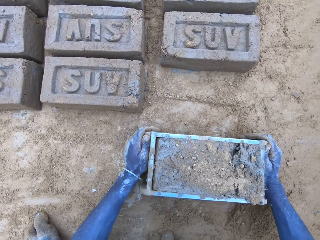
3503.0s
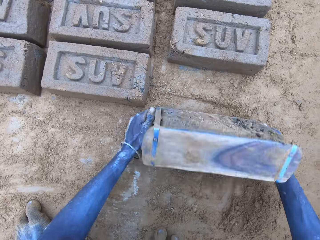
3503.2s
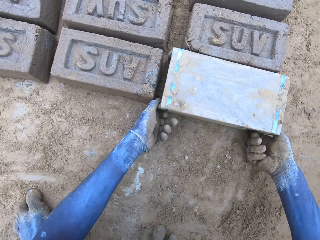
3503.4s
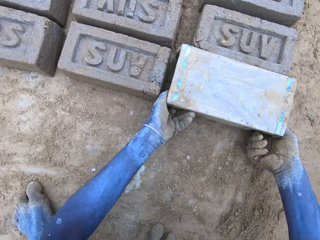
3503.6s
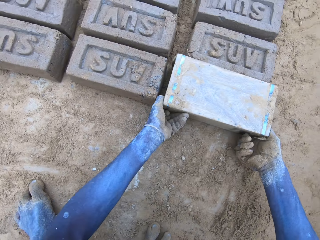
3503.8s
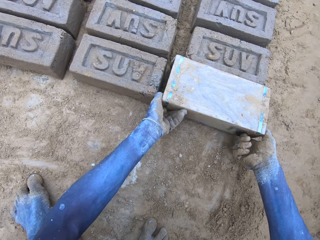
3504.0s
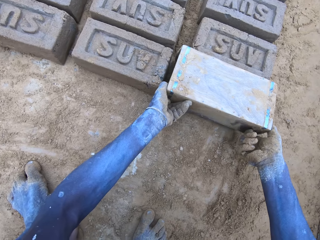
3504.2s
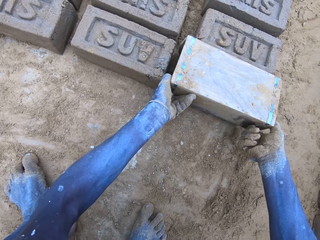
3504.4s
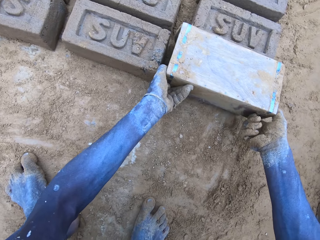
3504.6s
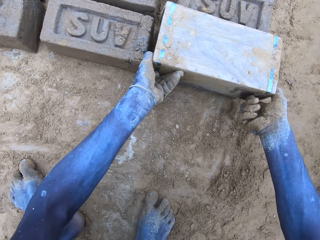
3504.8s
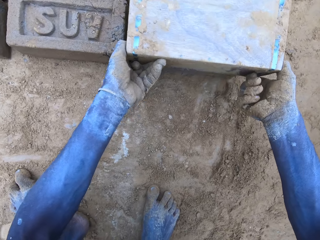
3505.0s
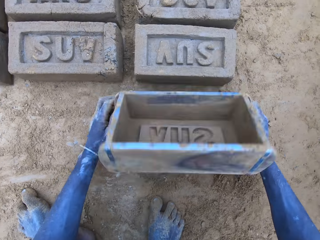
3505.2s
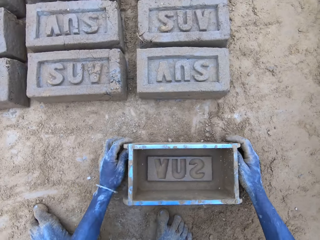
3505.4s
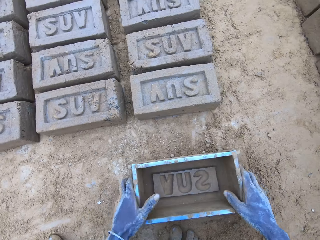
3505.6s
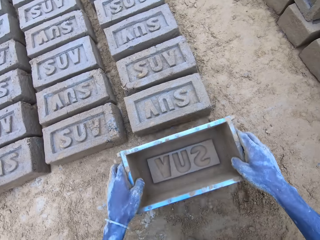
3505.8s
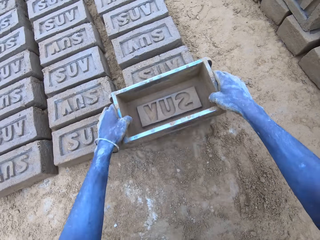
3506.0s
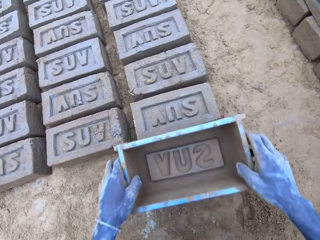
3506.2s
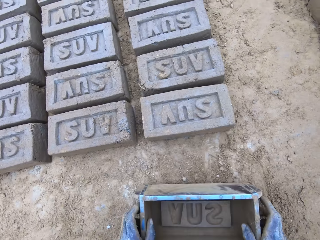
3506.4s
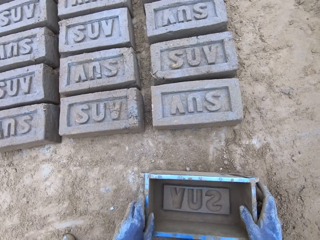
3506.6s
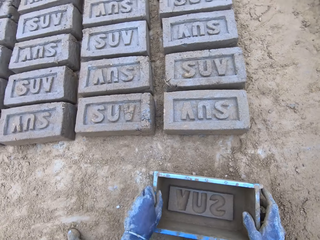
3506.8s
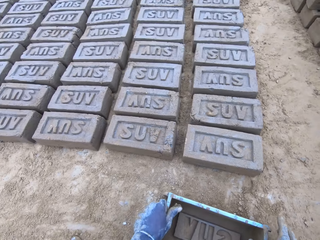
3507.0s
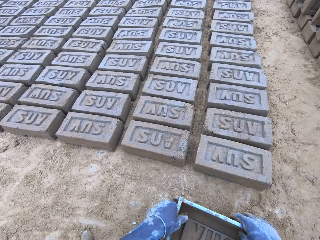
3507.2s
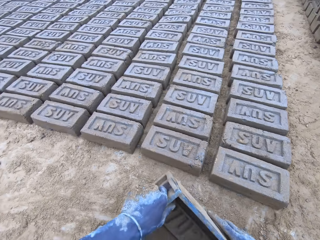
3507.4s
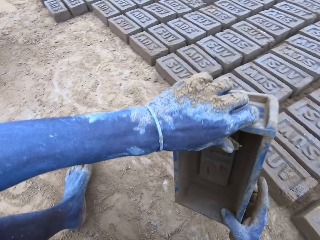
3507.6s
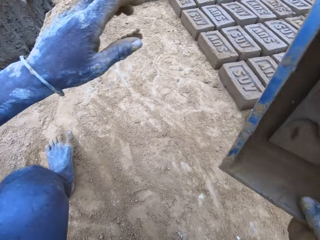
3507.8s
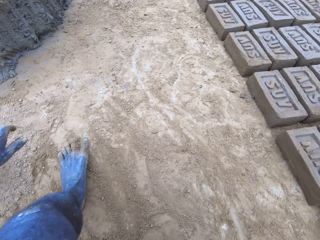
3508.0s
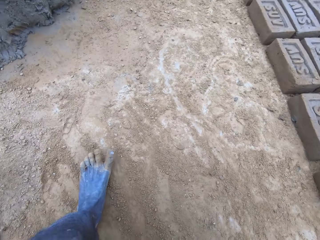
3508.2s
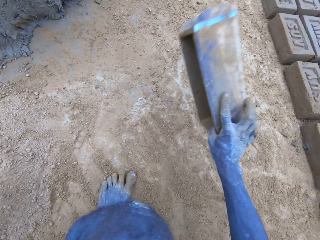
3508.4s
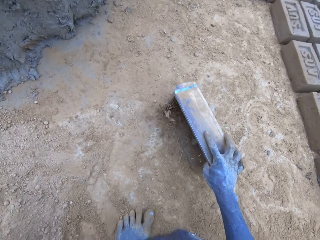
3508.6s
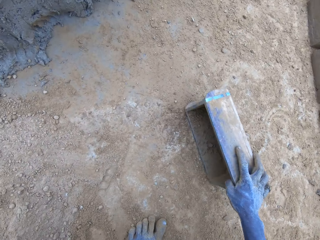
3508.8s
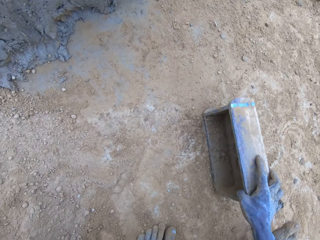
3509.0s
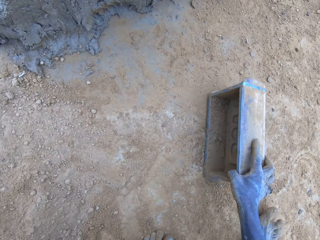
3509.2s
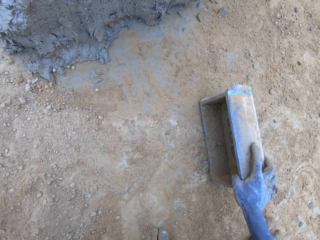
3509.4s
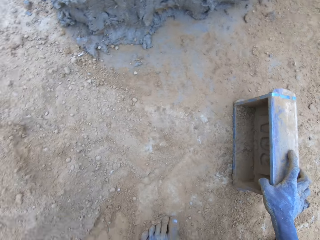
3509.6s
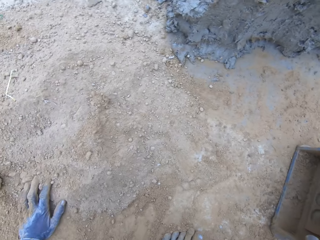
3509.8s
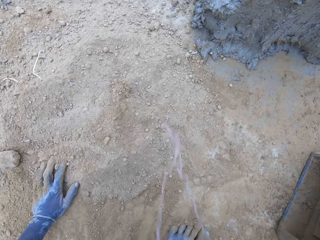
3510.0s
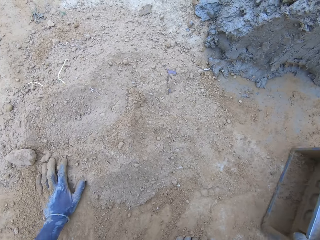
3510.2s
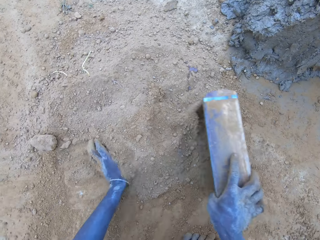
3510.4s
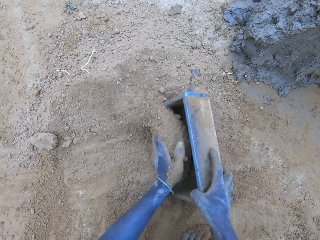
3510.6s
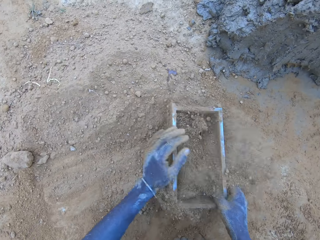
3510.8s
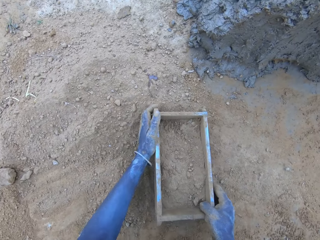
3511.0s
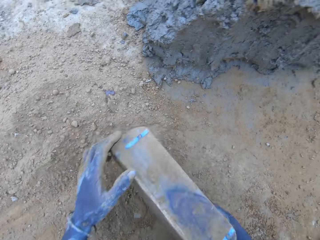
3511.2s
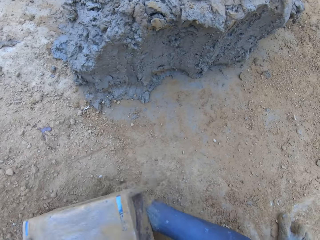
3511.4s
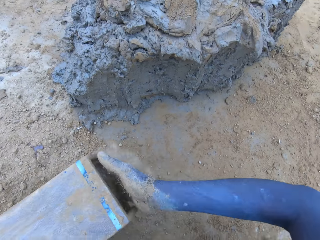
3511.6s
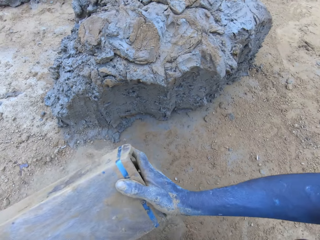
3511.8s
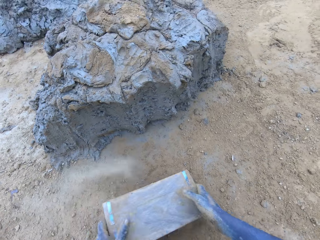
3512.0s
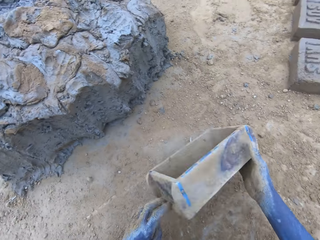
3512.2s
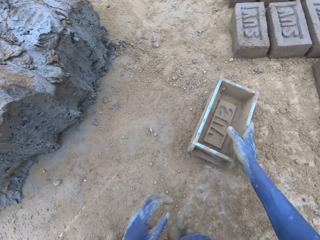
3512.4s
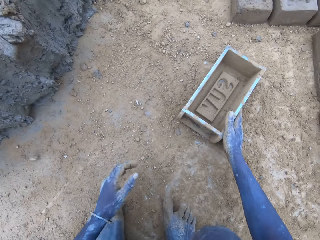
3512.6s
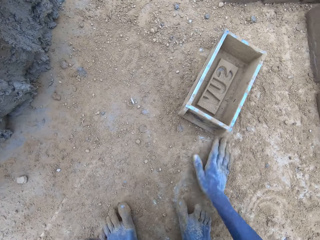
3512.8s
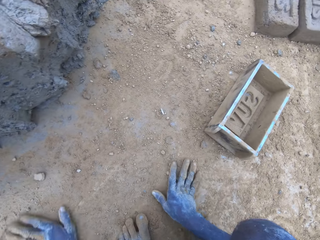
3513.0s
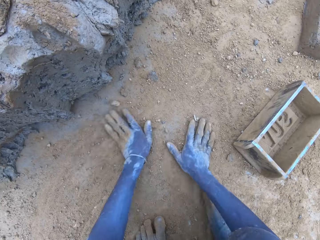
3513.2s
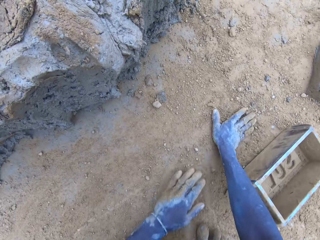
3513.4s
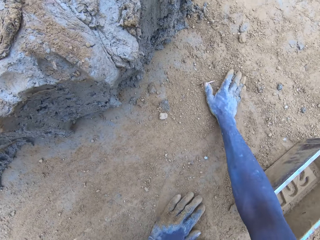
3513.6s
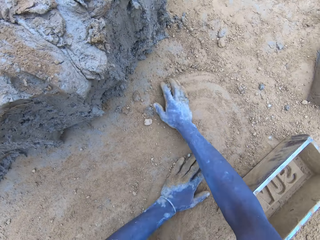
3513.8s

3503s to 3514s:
The camera wearer pours the mud in the brick mould on the ground. They make a brick. They put soil in the wooden brick mould. They pour the soil from the brick mould on the ground.

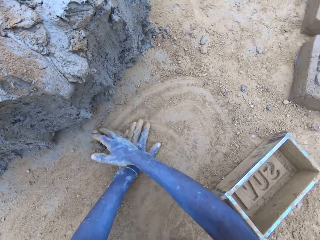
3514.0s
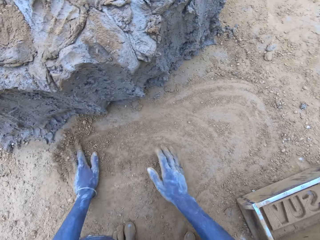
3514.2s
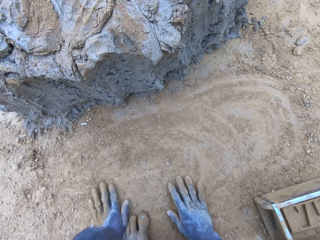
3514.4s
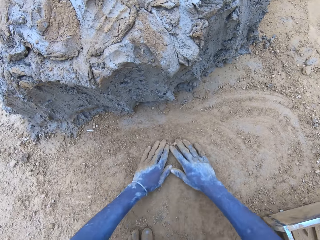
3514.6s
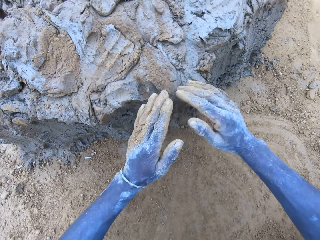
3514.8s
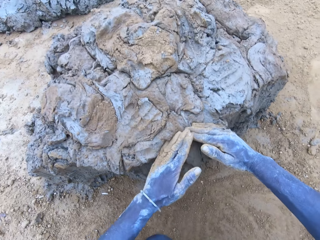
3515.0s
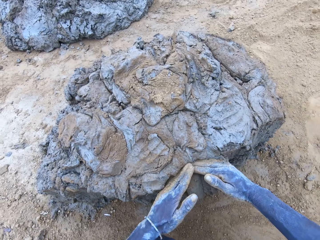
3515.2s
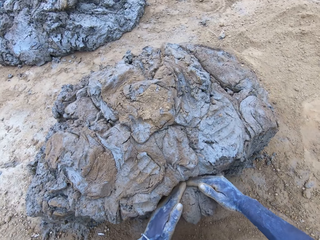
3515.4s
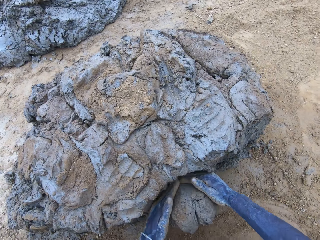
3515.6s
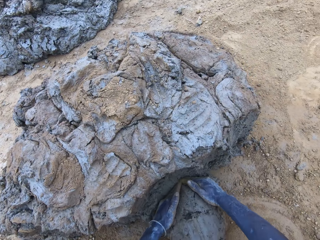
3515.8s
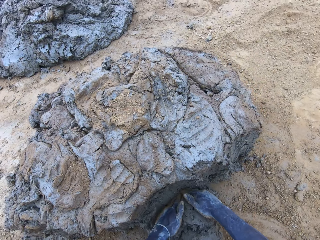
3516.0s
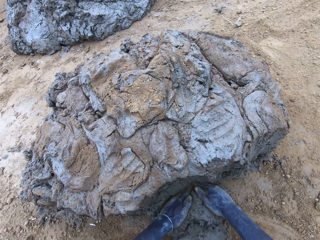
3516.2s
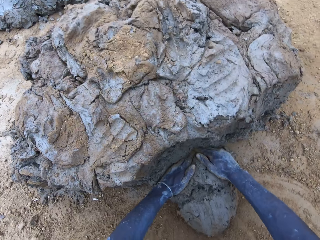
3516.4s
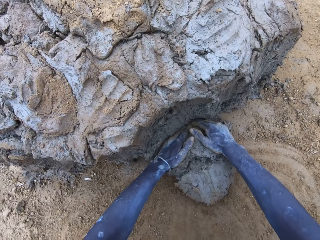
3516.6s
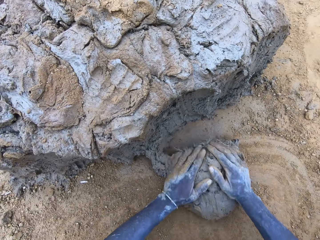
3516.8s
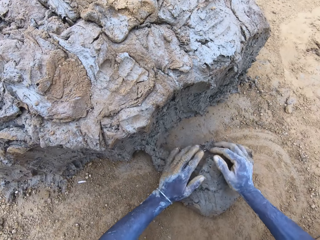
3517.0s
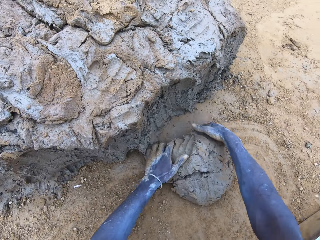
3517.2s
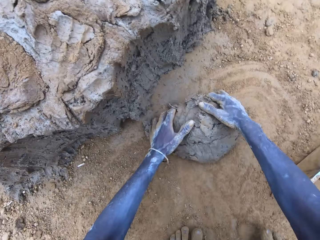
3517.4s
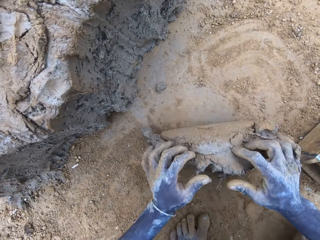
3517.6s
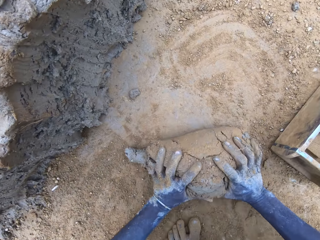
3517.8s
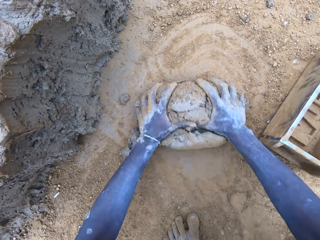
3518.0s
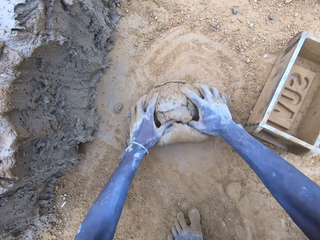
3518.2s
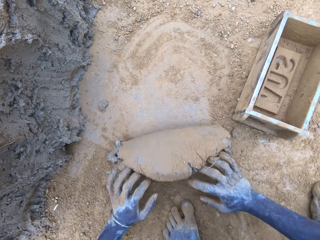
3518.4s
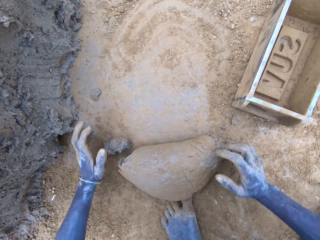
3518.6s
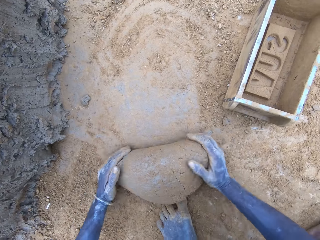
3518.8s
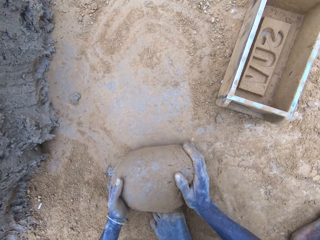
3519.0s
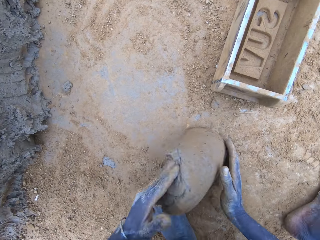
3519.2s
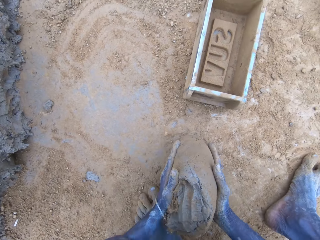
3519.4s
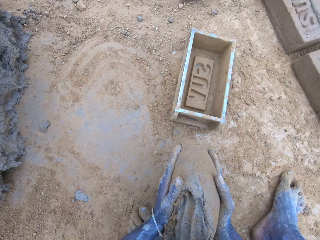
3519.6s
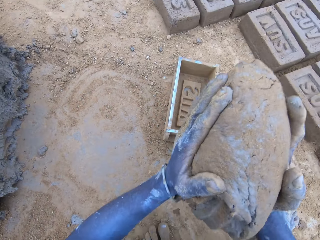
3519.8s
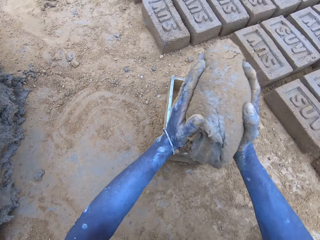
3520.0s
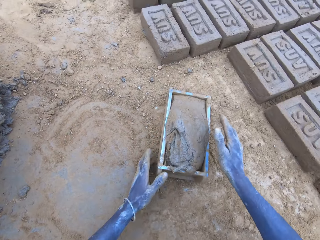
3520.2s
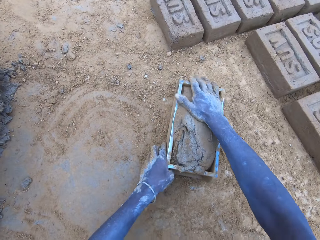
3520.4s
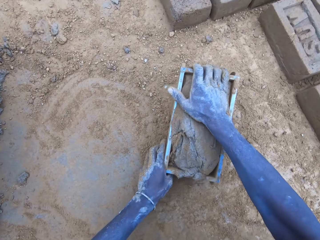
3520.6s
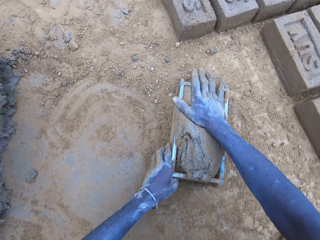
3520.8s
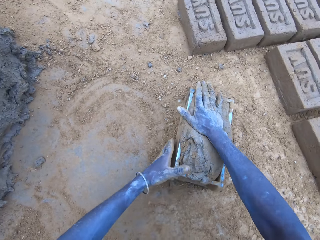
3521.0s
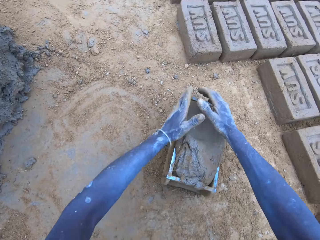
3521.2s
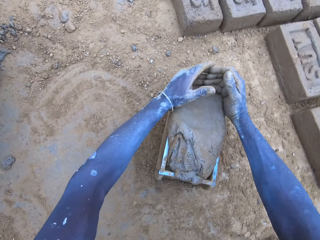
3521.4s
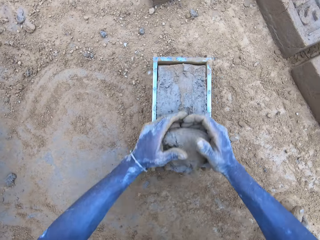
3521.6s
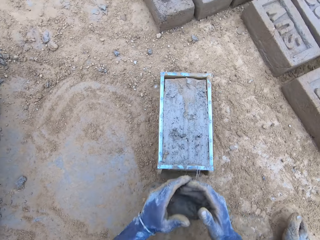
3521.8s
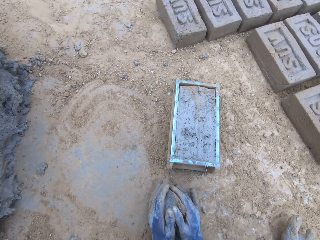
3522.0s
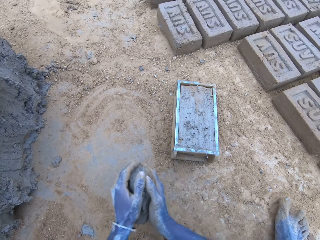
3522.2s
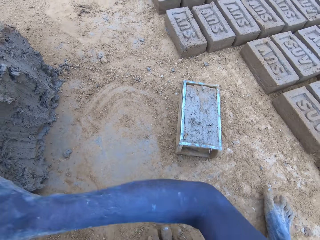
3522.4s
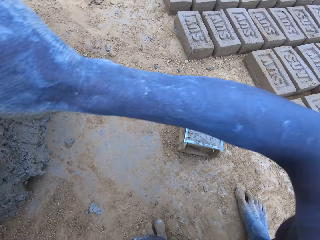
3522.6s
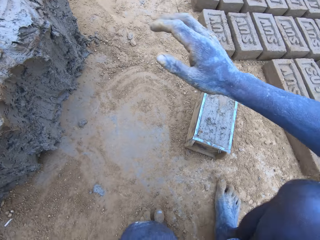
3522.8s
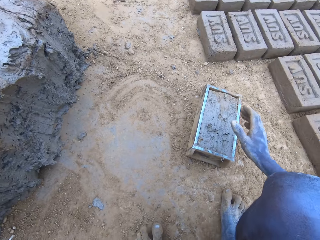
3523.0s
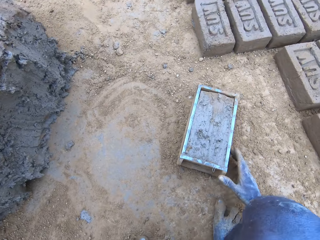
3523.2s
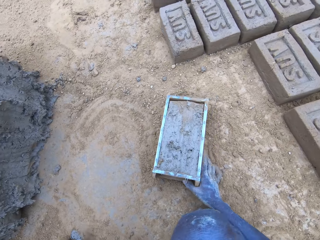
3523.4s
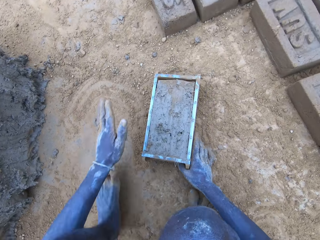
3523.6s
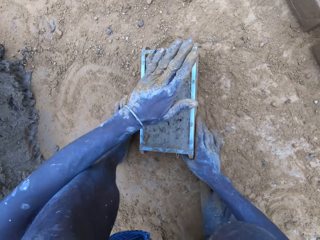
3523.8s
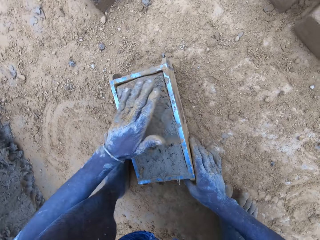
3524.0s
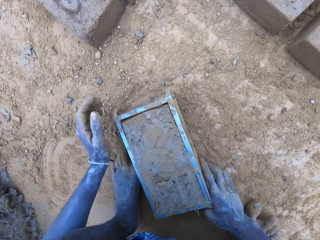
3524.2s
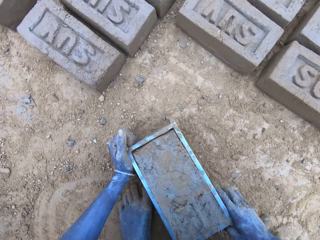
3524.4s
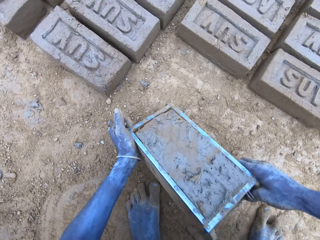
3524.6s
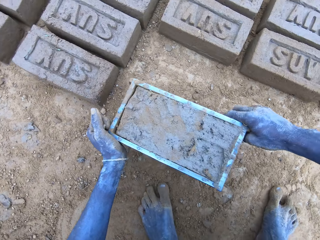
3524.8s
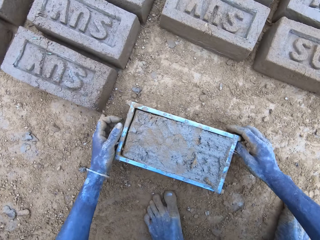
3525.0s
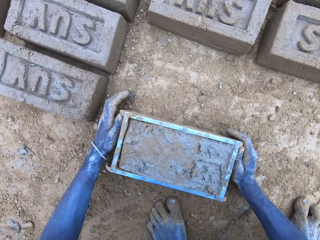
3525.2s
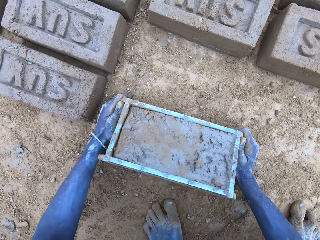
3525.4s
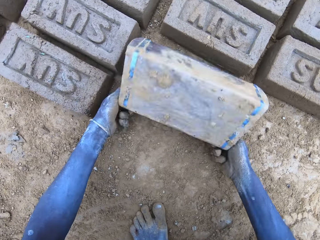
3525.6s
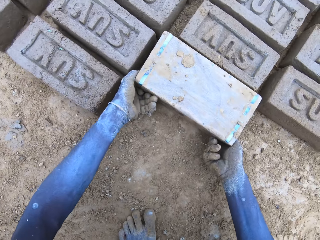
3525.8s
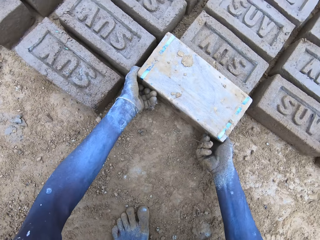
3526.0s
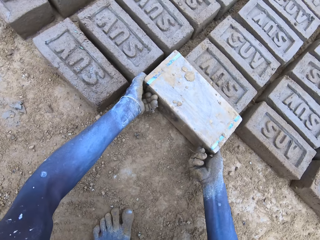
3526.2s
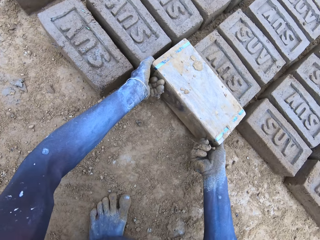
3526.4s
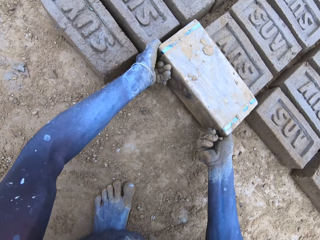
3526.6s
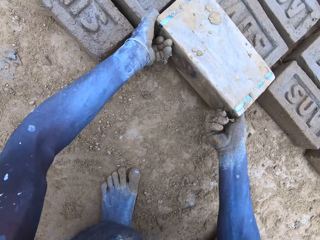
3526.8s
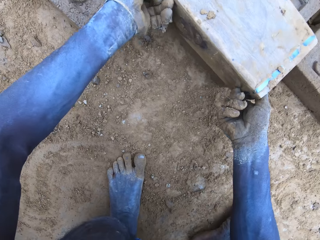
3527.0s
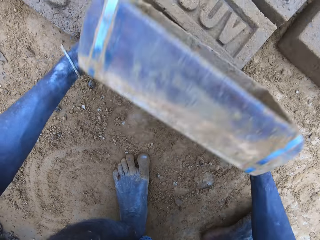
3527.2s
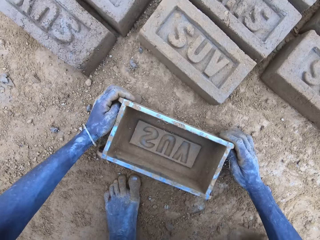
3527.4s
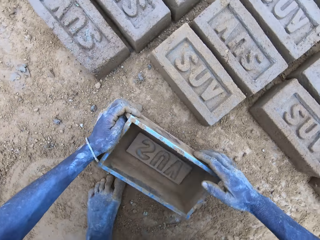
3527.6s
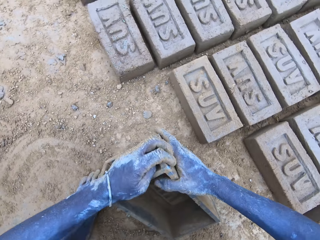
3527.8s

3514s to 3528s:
The camera wearer scoops mud. They put the mud in the wooden brick mould. They scoop the excess mud on the brick mould. They throw the mud on the pile of mud. They make a brick.
